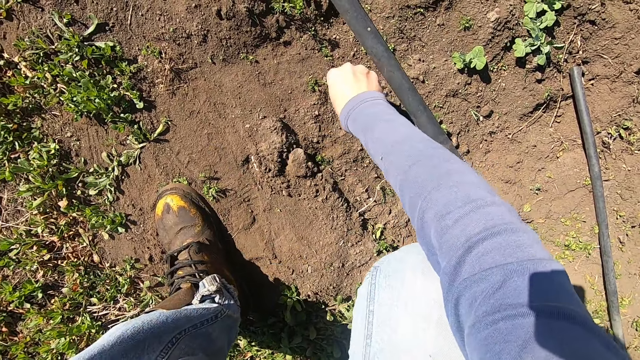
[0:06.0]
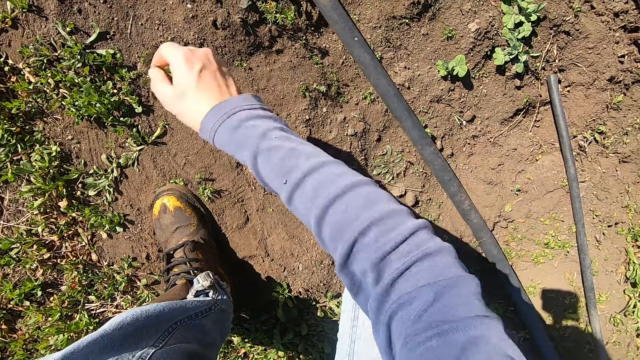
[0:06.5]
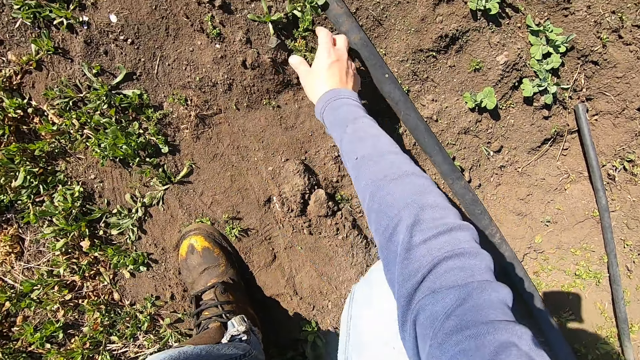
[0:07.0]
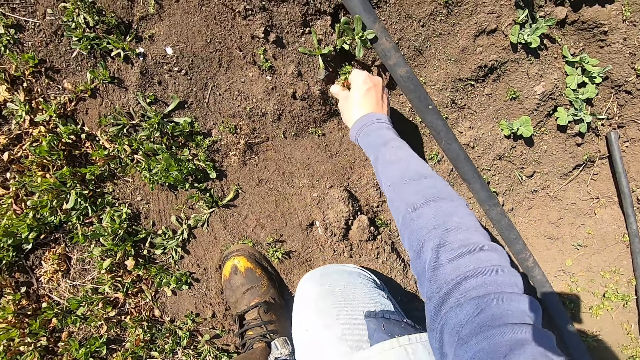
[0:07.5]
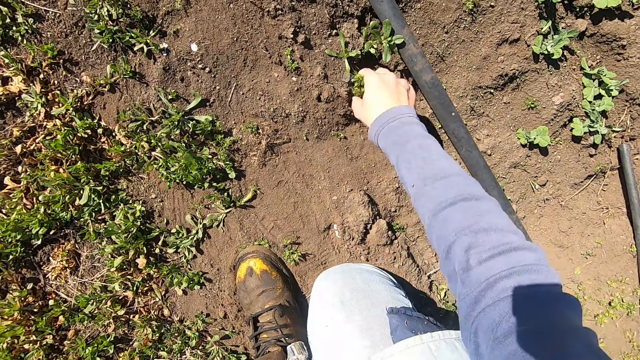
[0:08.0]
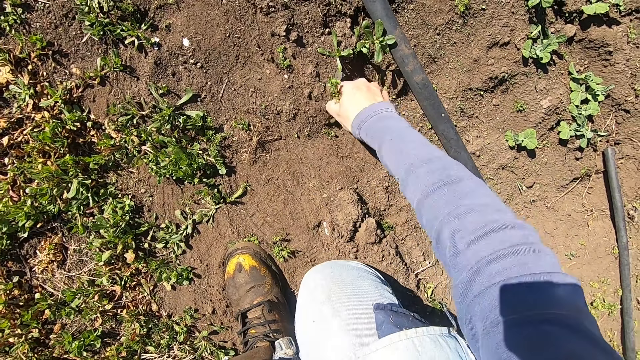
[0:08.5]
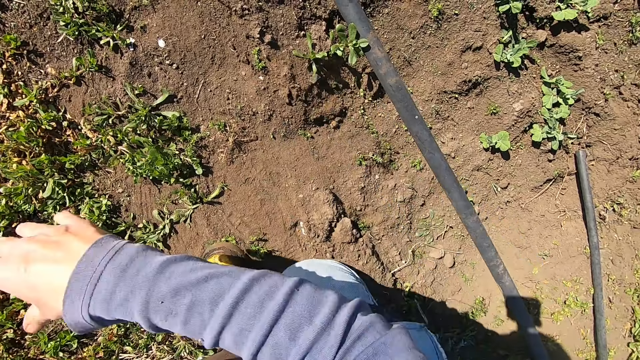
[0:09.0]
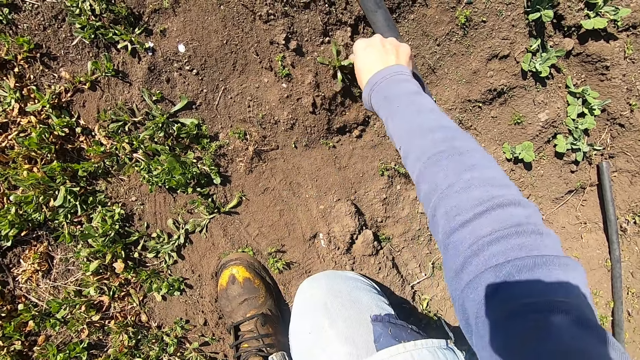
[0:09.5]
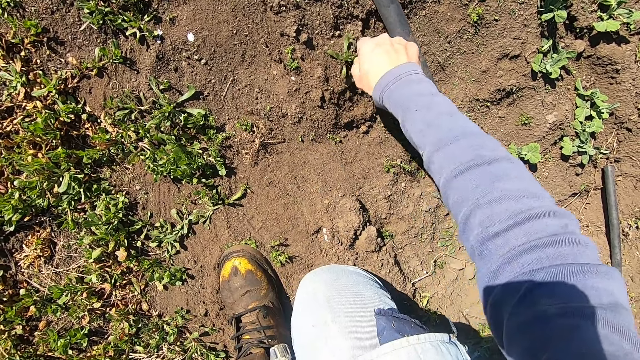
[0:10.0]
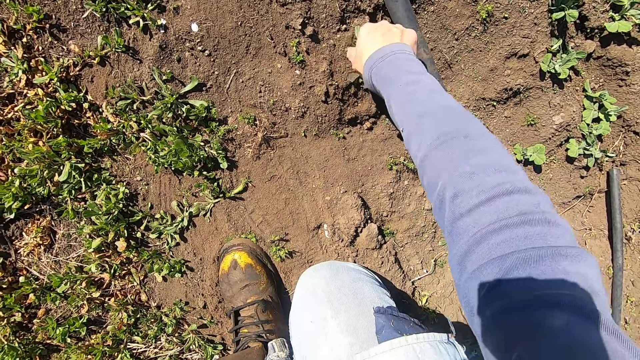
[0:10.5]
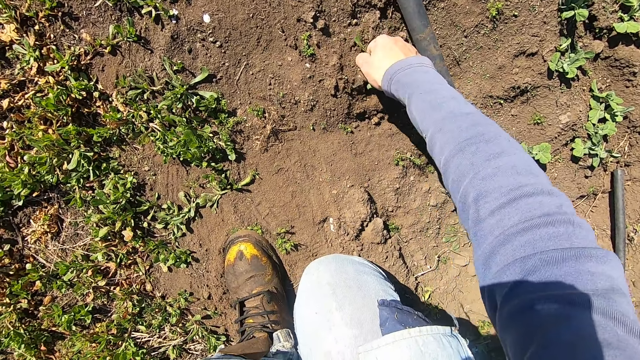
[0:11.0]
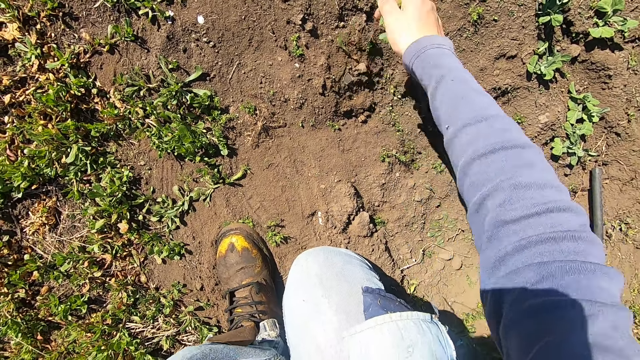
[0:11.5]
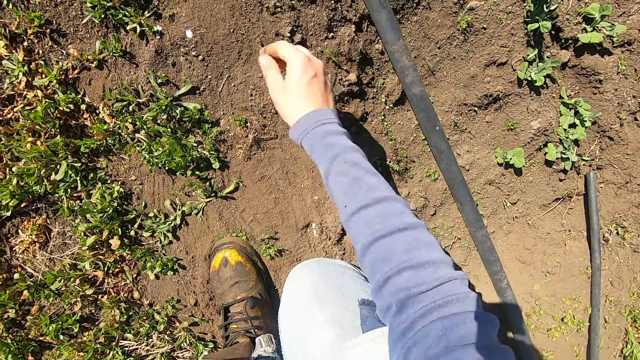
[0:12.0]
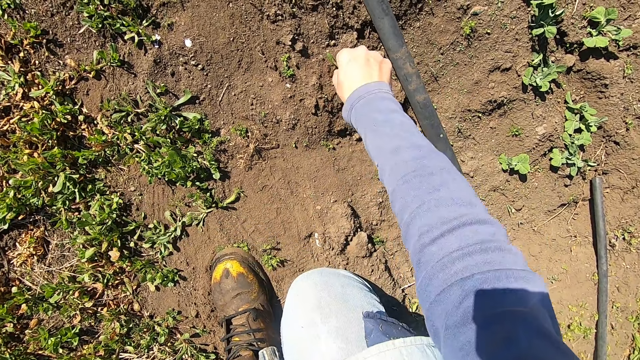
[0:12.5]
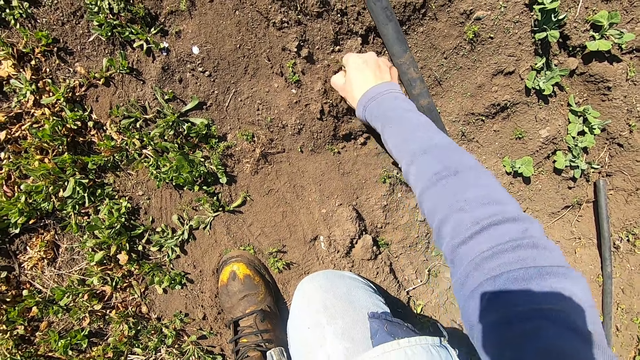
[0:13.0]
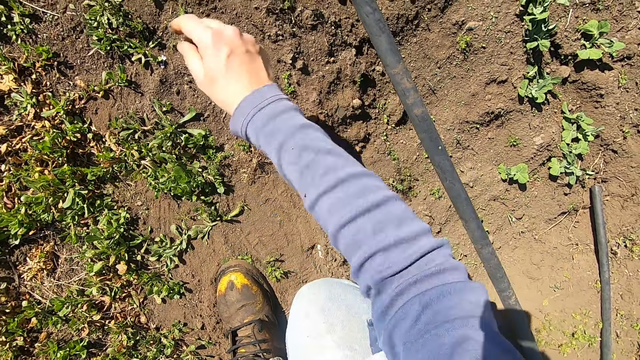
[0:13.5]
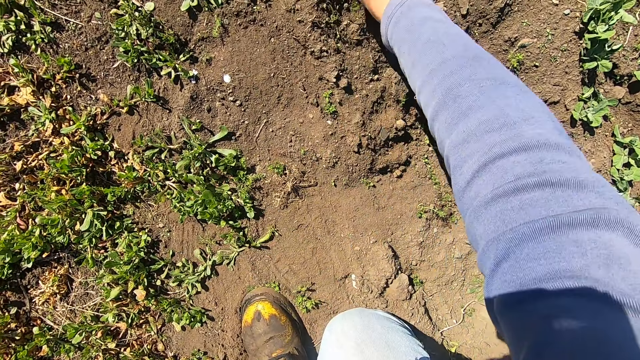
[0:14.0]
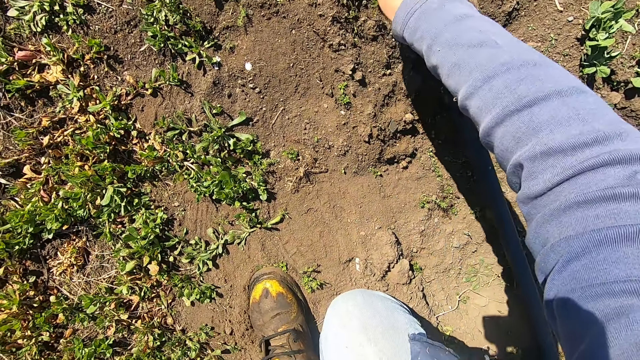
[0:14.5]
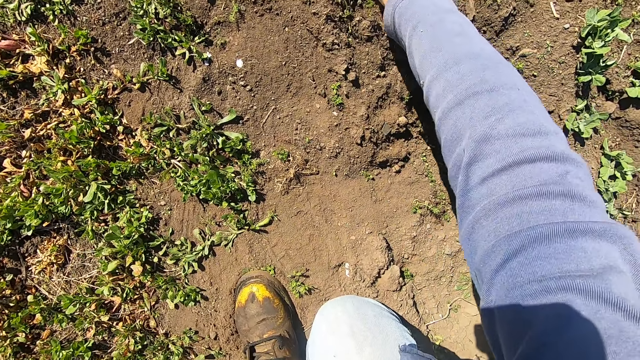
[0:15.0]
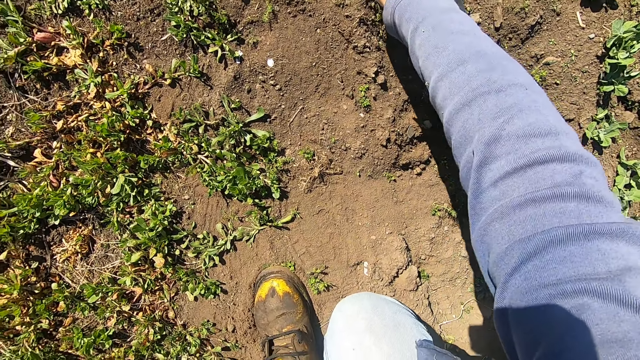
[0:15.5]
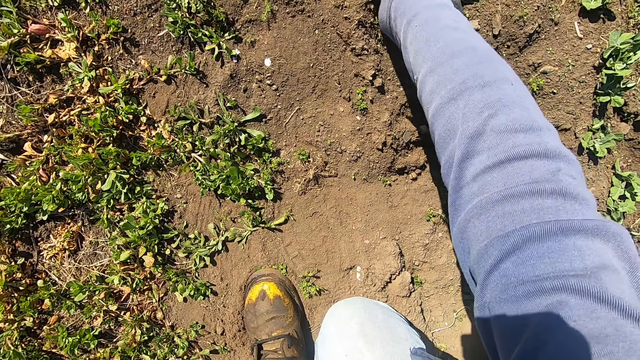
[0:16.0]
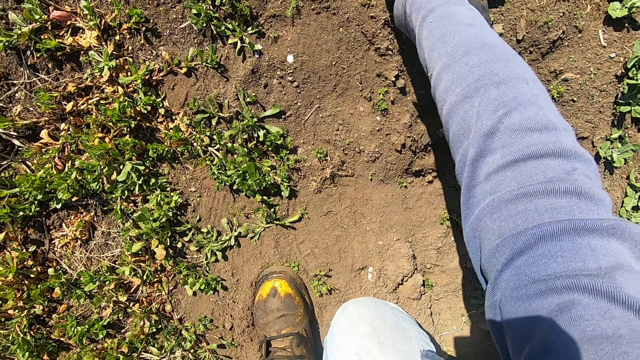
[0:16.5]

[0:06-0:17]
The camera wearer pulls out a weed plant from the ground with his right hand. He holds another weed. He throws the weed plant away. He pulls out a weed plant from the ground with his right hand. He holds another weed. He throws the weed plant away. He pulls out a weed plant from the ground with his right hand. He holds another weed. He throws the weed plant away. He pulls out a weed plant from the ground with his right hand. He holds another weed. He throws the weed plant away. He stretches his right hand to the ground. He holds another weed.

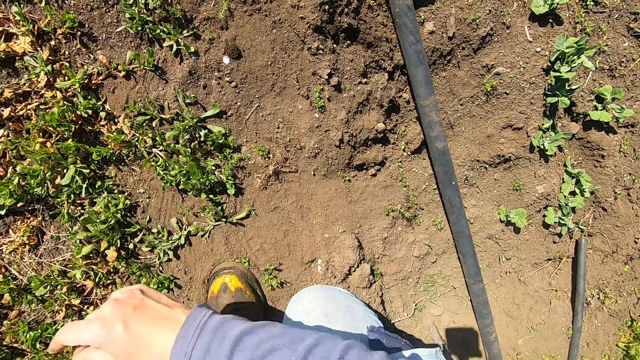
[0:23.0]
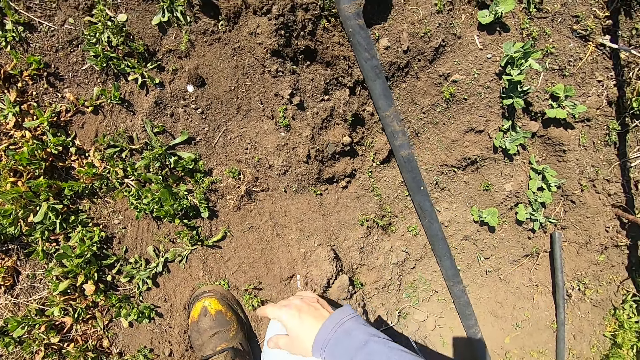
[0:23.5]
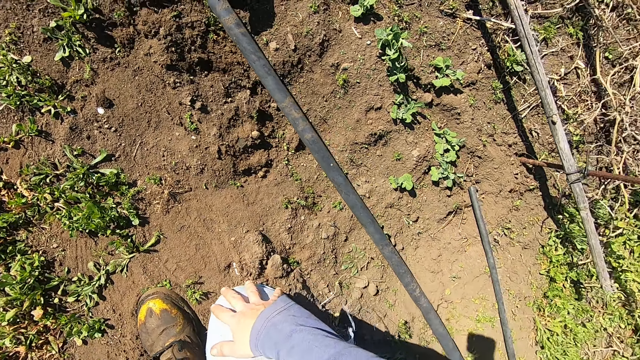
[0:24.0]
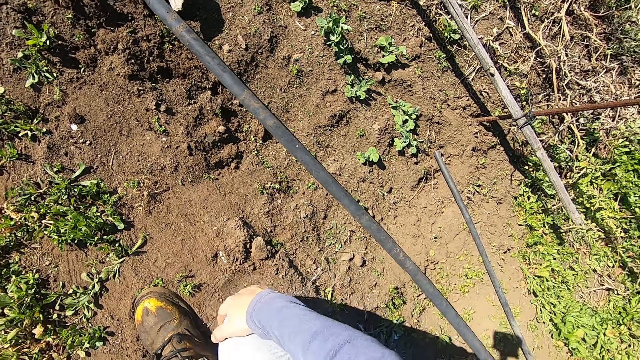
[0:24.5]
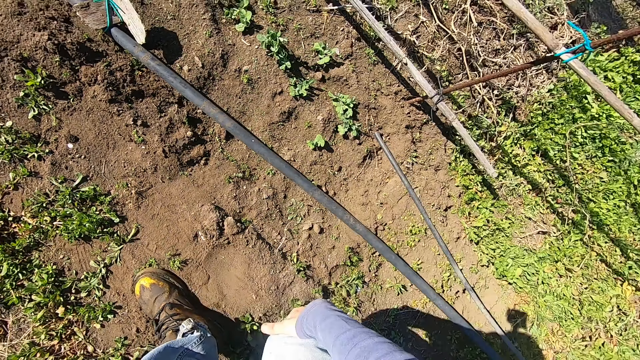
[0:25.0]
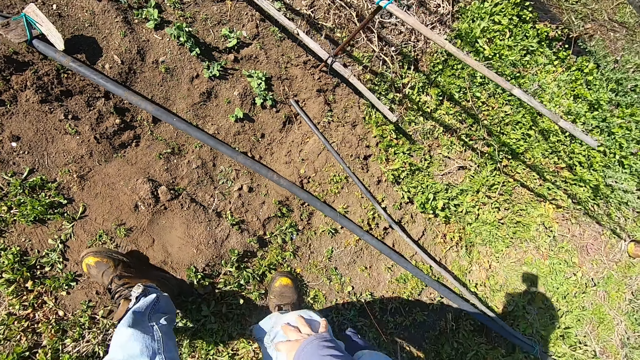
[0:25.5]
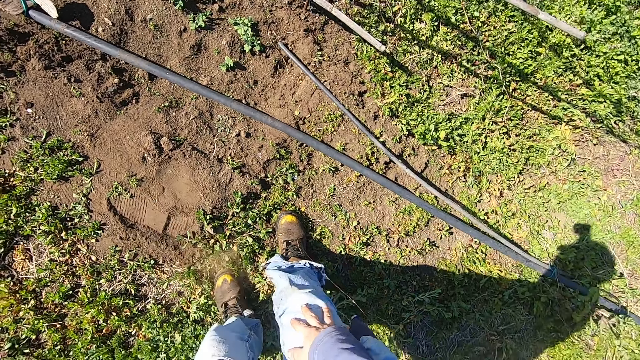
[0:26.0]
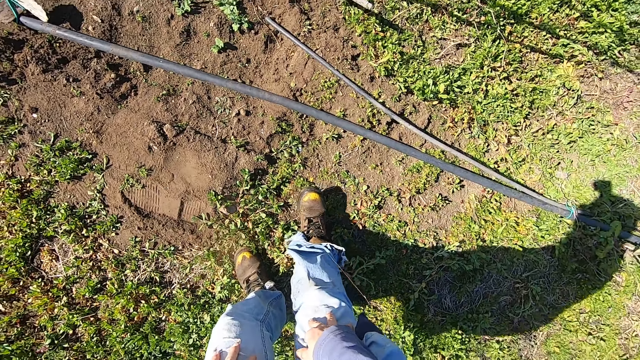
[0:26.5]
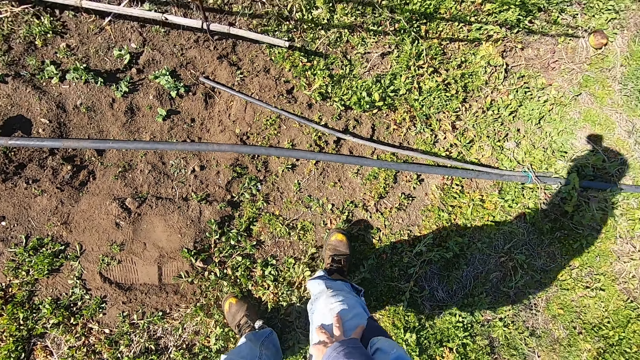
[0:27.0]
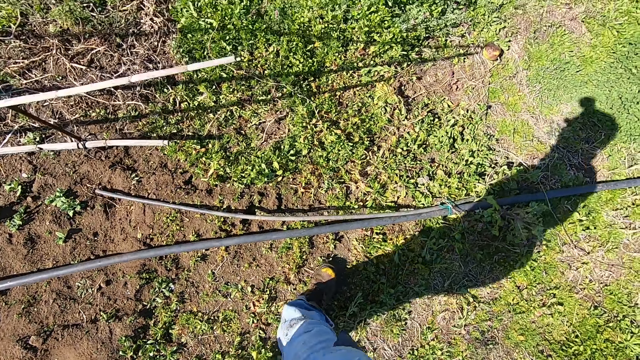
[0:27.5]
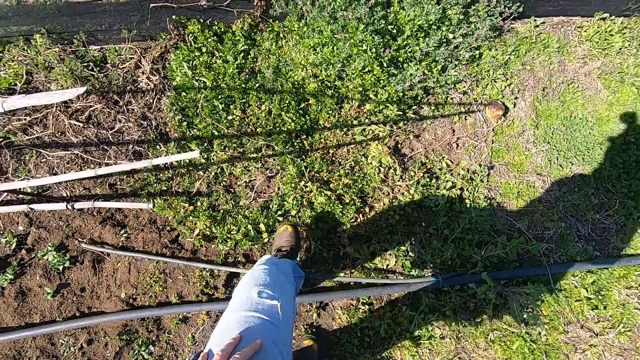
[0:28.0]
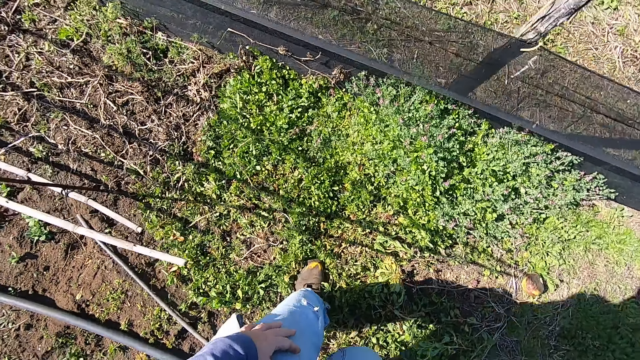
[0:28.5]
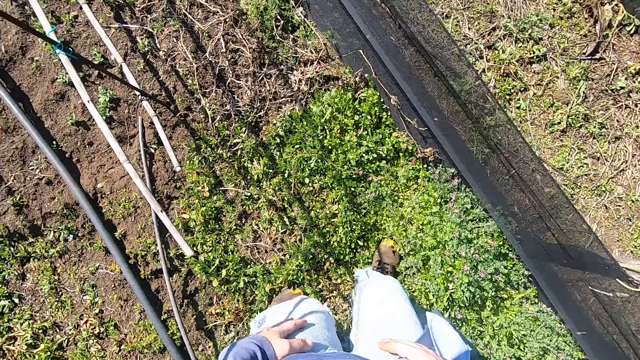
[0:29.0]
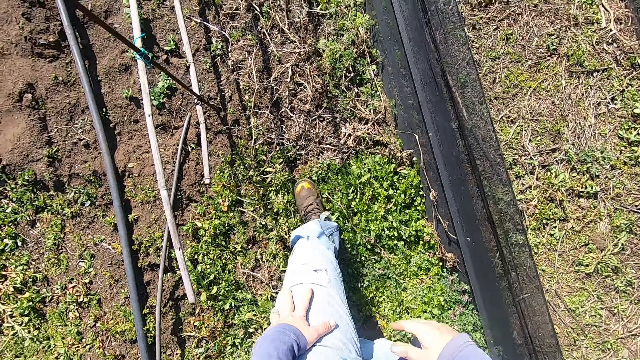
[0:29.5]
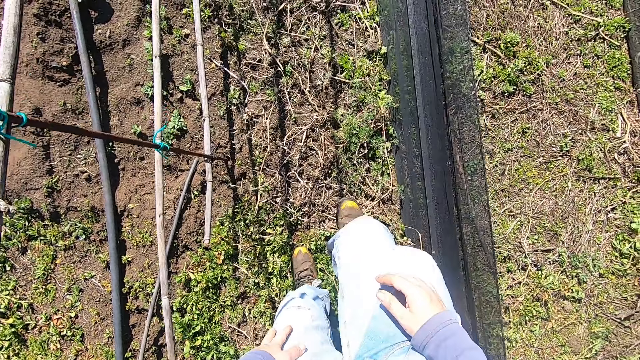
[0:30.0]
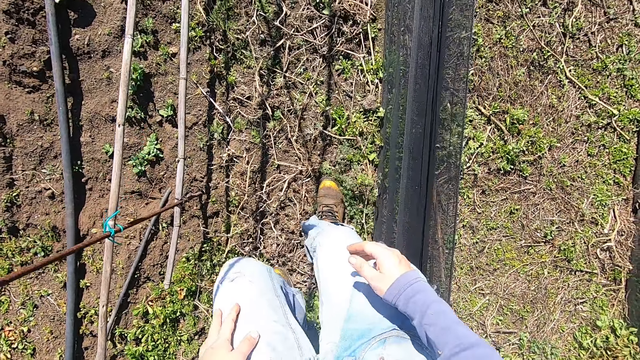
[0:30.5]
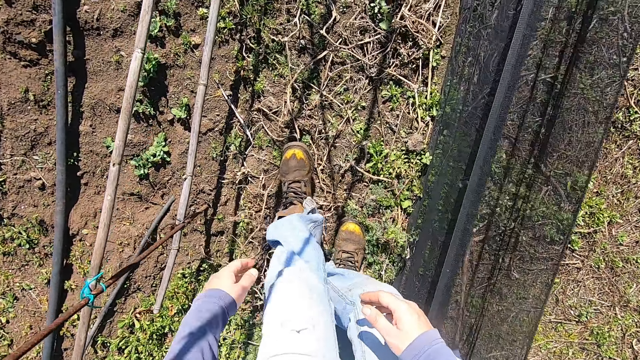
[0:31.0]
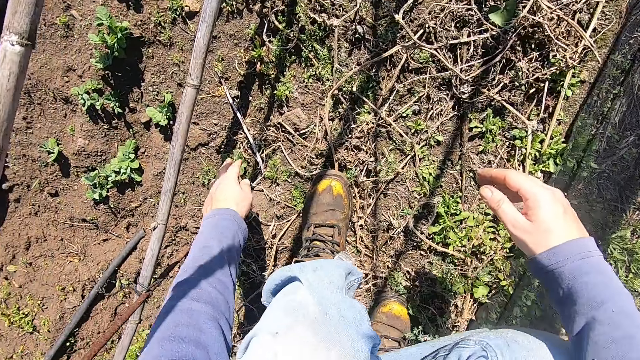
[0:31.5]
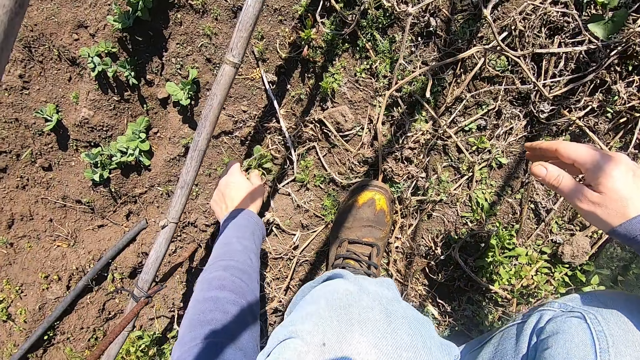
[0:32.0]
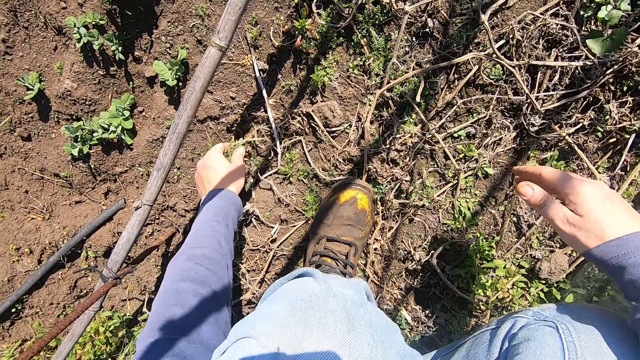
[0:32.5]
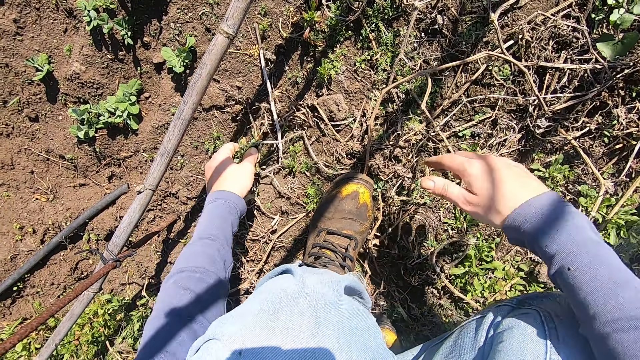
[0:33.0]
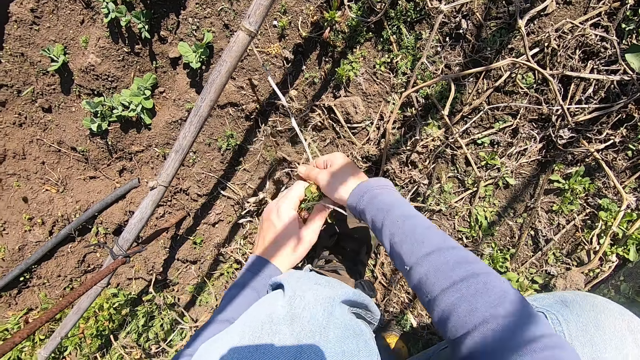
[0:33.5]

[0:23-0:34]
The camera wearer throws the weed away. He places his right hand on his right knee. He holds his knee. He stands up. He moves back. He walks around the farmland. He turns on his right. He walks towards the weeds. He bends down. He squats. He holds a weed plant on the ground with his left hand. He uproots the weed plant. He places the weed plant in his right hand.
